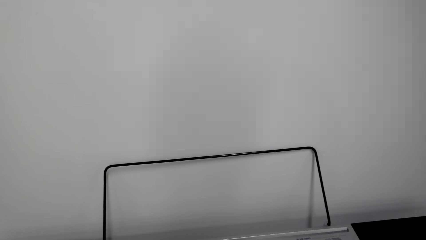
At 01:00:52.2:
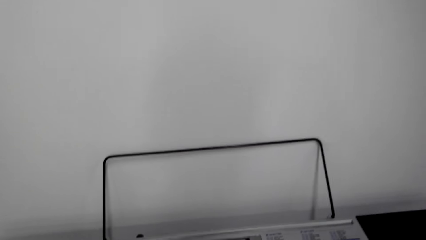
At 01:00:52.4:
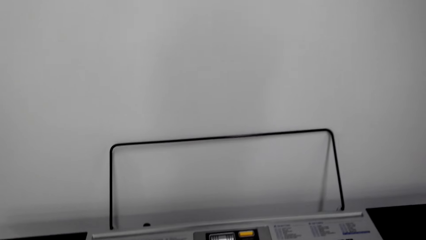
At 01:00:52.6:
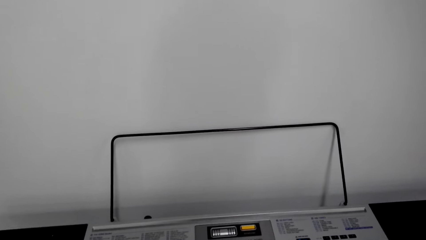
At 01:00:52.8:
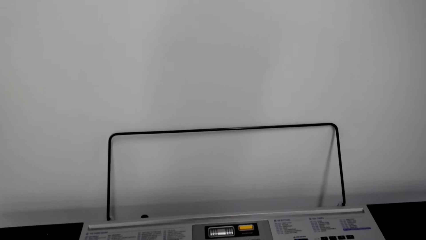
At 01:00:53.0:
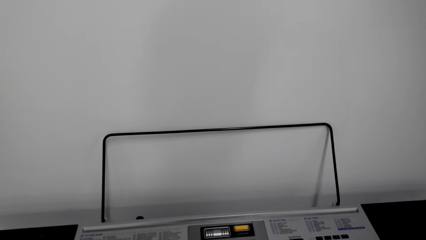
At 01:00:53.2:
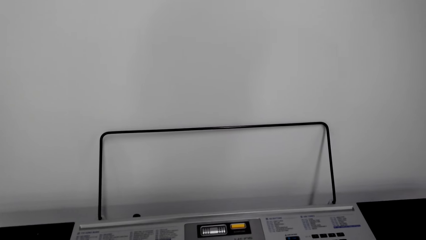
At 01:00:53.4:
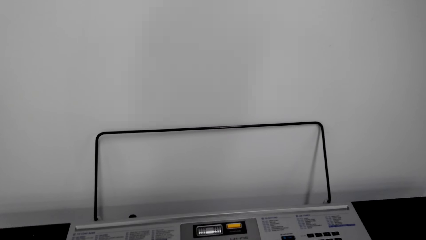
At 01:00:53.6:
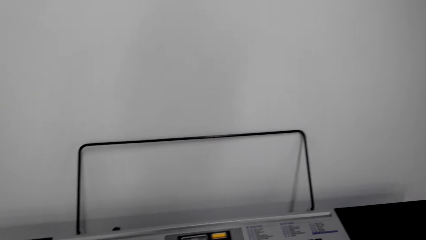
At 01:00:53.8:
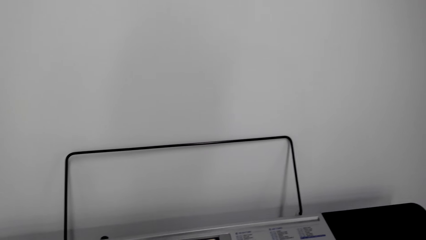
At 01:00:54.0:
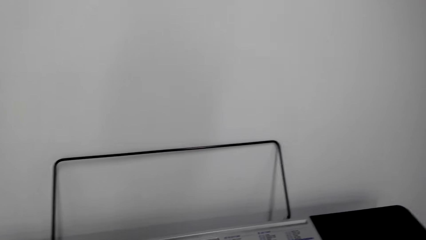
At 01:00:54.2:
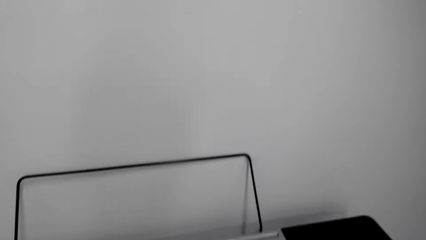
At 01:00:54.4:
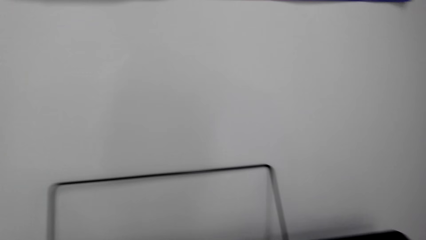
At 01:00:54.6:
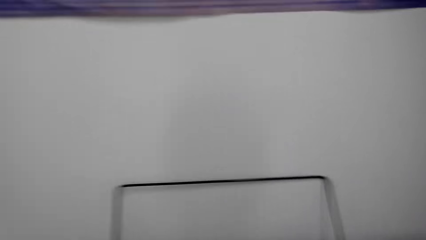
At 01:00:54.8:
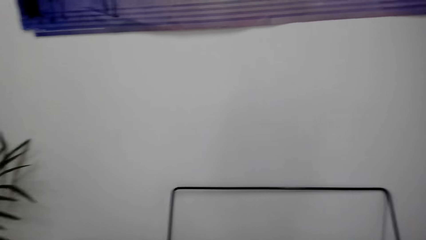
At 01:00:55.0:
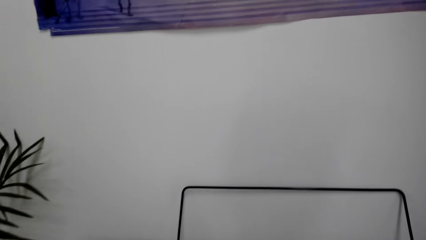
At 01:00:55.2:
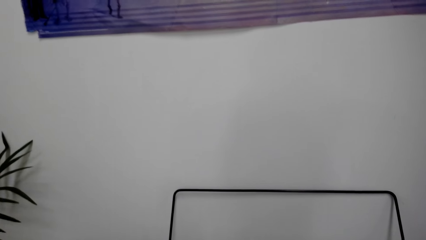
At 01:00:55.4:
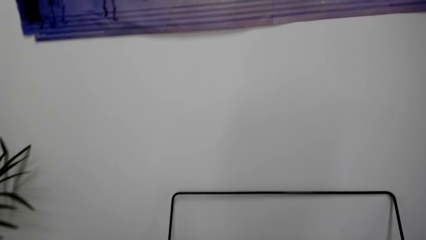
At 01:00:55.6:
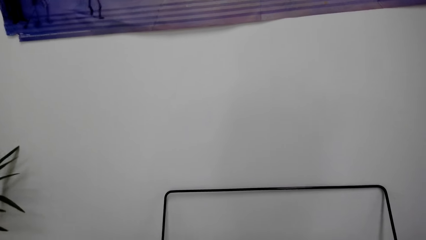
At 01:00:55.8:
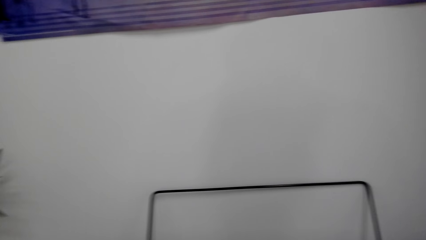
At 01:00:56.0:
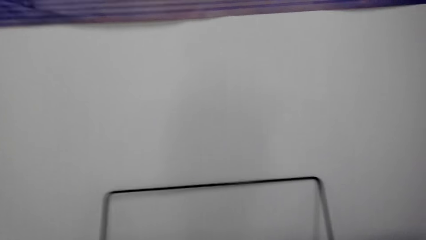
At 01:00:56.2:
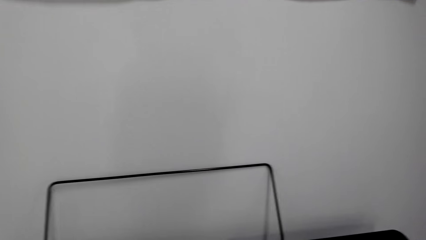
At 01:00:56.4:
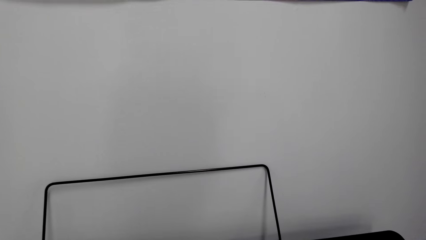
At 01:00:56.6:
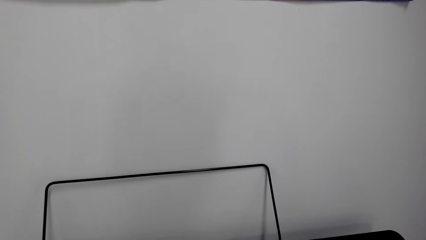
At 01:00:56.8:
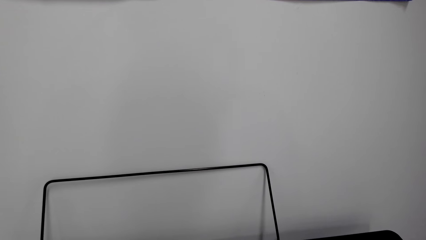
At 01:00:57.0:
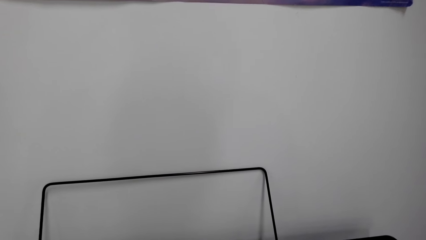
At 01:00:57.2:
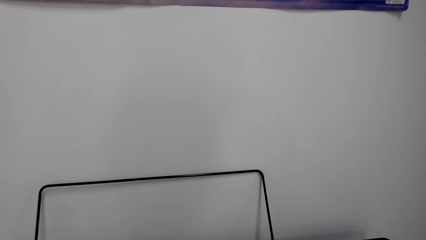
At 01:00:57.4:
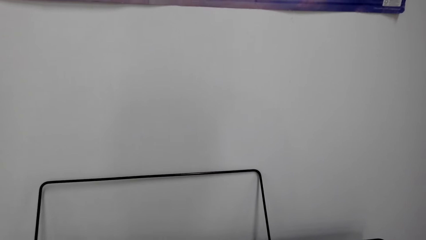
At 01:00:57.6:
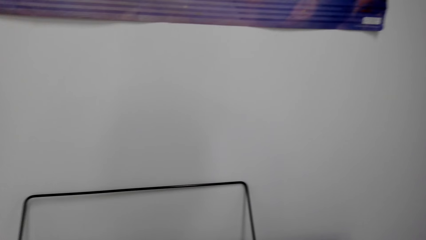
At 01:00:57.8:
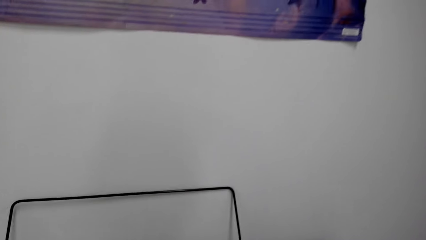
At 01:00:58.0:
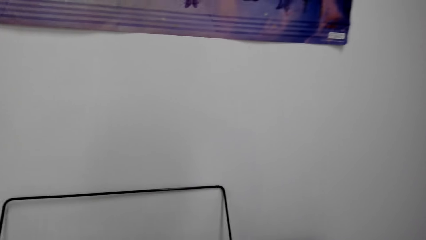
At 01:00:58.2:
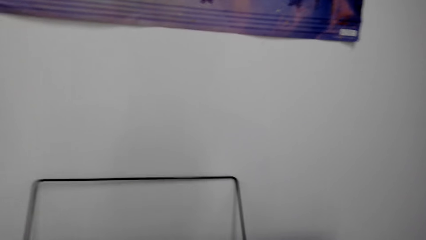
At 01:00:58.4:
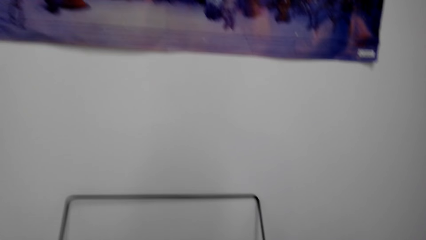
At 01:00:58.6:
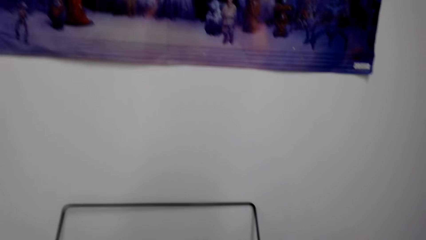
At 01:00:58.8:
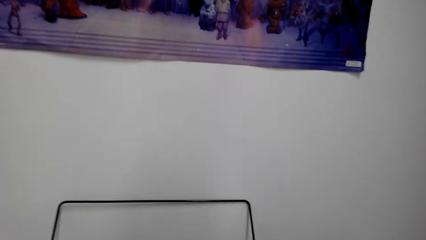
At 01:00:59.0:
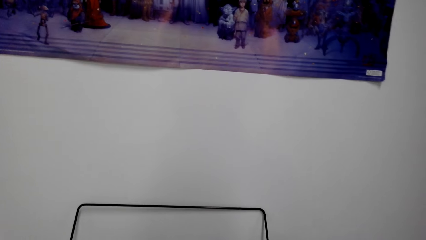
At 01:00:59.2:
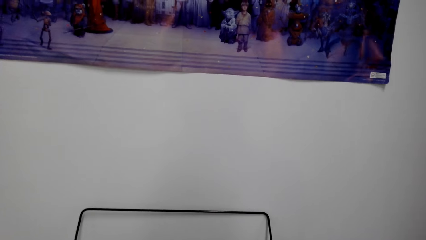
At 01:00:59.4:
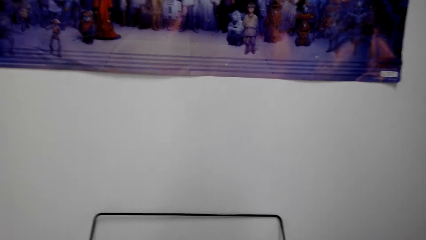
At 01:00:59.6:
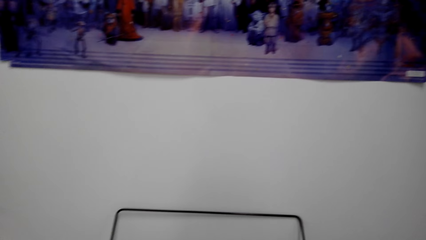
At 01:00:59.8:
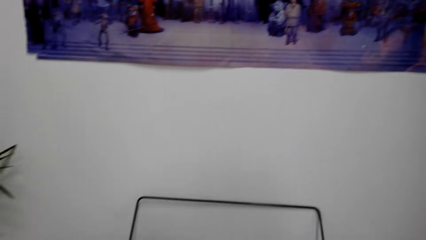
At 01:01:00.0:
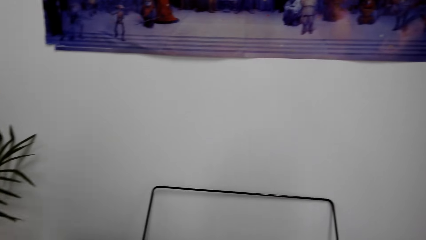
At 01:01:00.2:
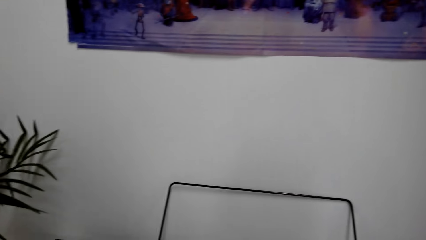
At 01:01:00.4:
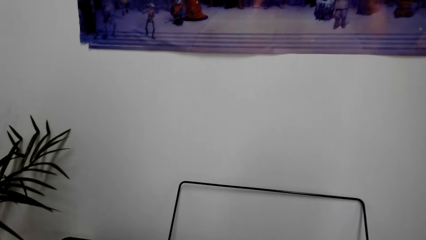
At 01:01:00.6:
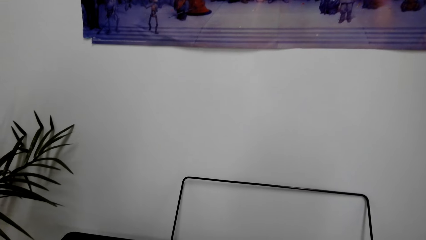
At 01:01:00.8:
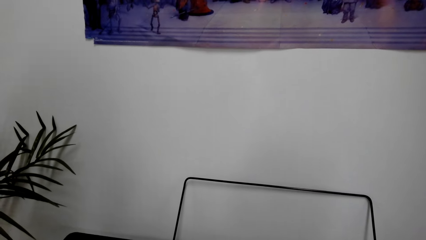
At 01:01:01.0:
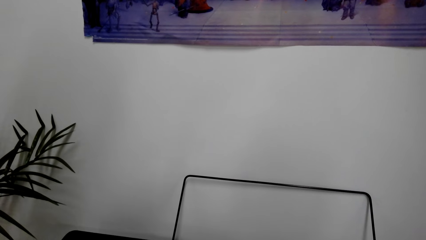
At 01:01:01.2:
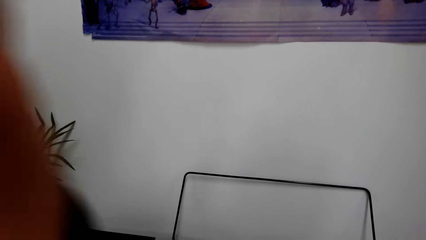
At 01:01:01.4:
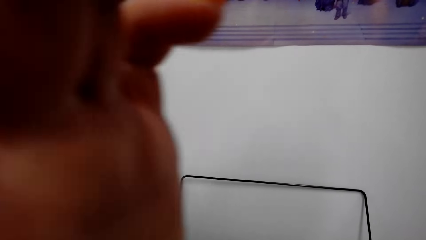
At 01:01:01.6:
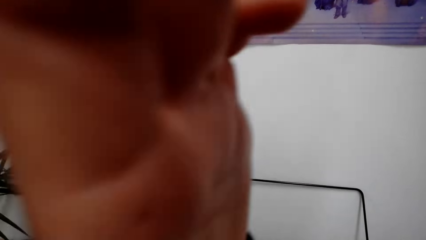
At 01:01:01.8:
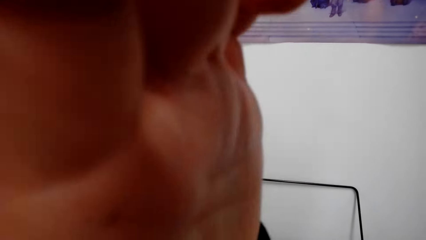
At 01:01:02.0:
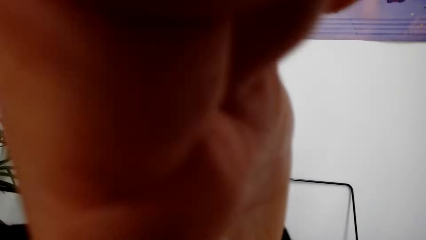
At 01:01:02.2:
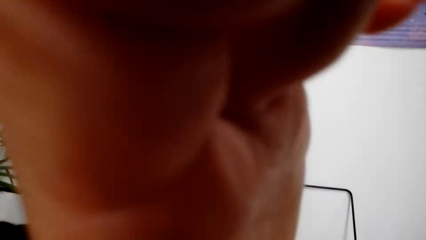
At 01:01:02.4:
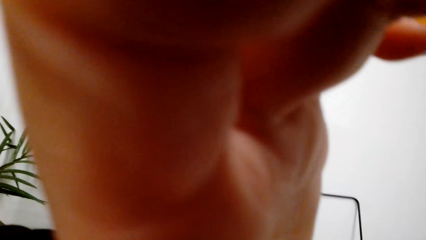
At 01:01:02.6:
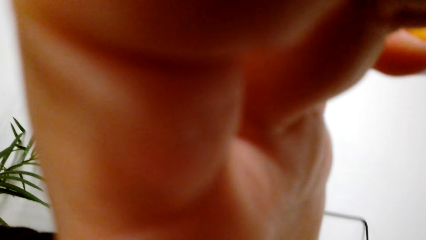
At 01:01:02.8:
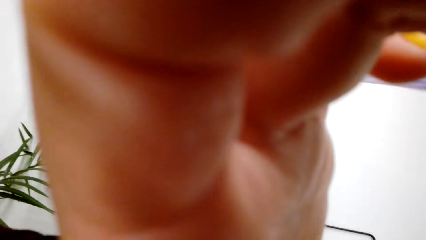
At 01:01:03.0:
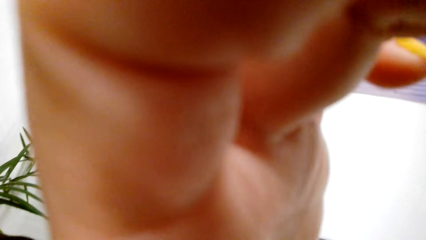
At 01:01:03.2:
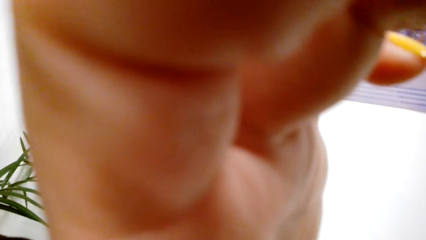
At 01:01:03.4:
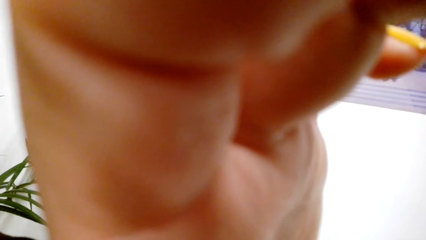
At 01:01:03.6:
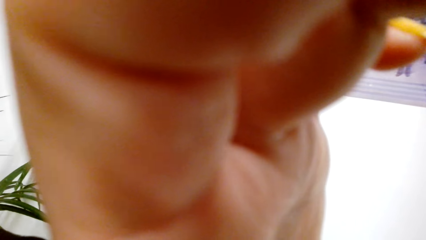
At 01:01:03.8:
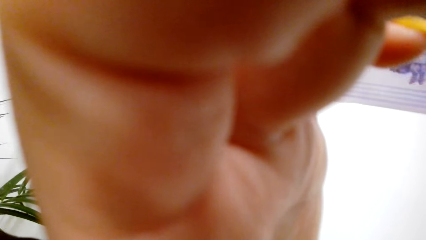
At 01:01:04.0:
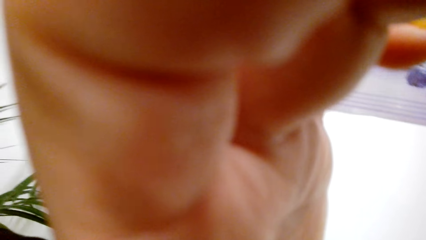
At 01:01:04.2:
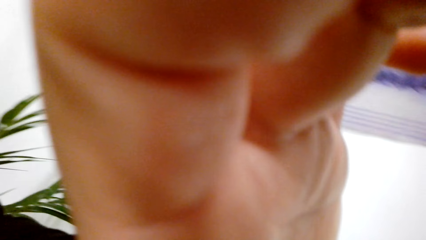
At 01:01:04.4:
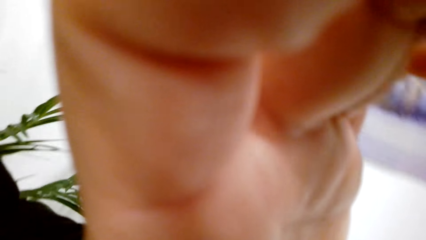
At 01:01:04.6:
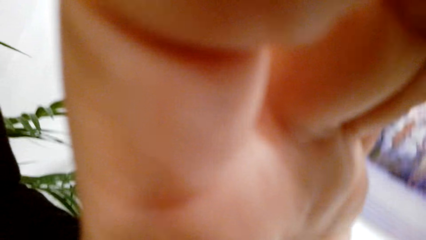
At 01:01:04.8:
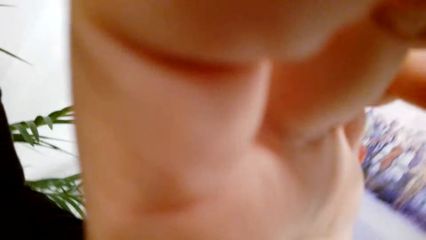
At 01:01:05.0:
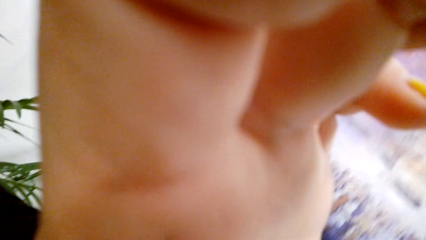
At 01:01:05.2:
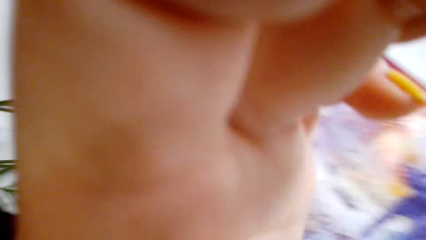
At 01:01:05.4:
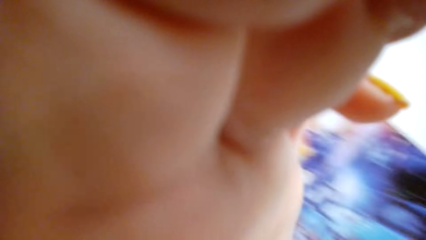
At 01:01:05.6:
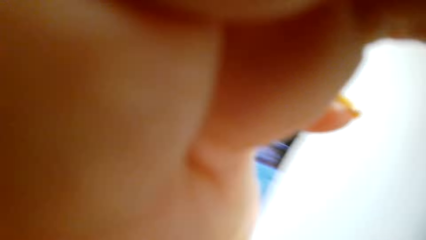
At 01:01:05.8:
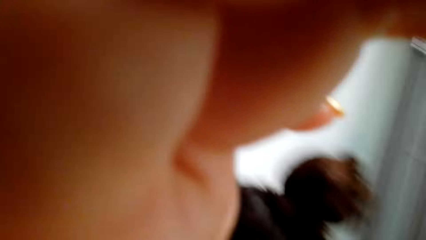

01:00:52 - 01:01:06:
A person talks with the camera wearer. The camera wearer talks with the person. They play the piano keyboard. They look around. They look around again. They hold the camera. The person touches the camera. The camera wearer holds the camera again. They talk in the room. They hold the camera.
